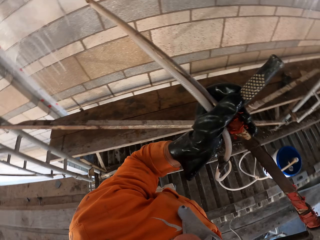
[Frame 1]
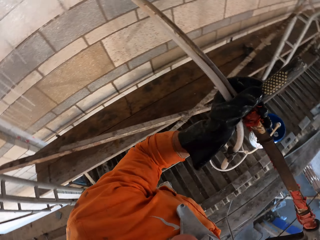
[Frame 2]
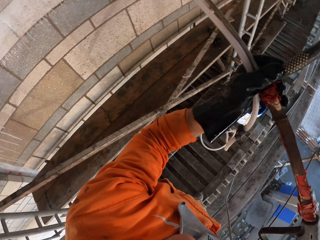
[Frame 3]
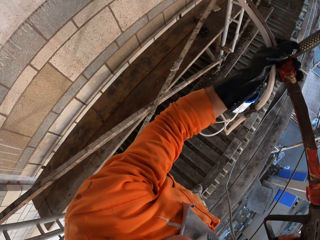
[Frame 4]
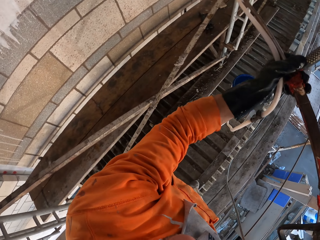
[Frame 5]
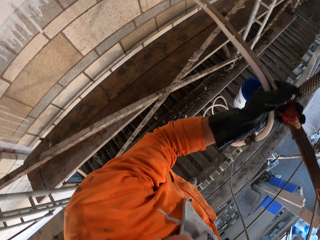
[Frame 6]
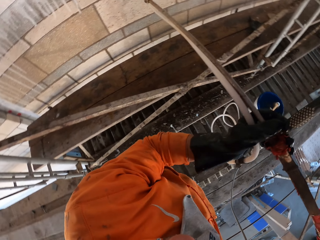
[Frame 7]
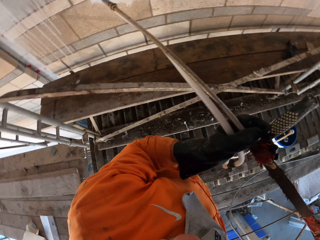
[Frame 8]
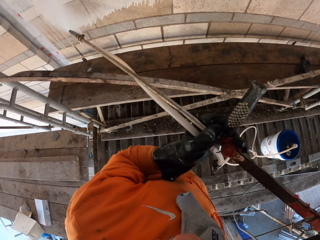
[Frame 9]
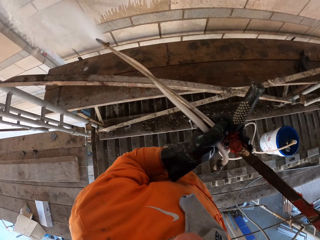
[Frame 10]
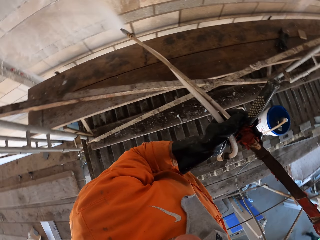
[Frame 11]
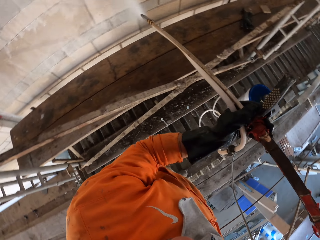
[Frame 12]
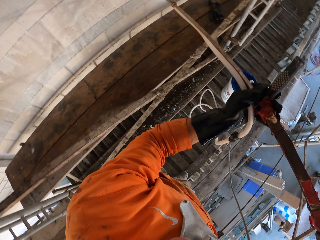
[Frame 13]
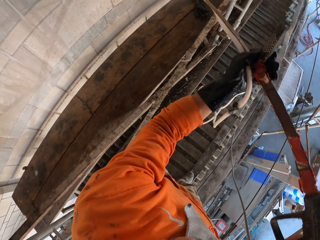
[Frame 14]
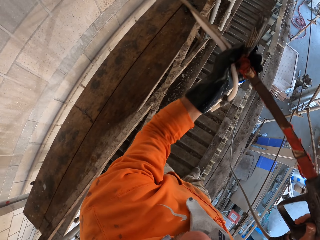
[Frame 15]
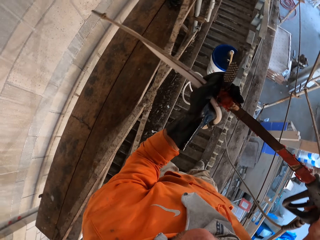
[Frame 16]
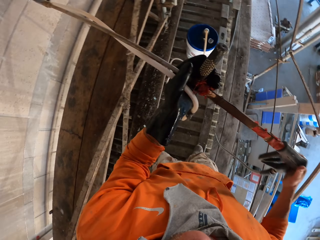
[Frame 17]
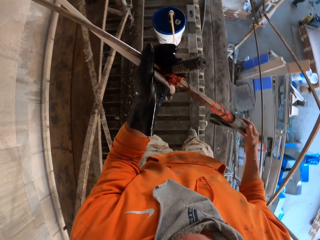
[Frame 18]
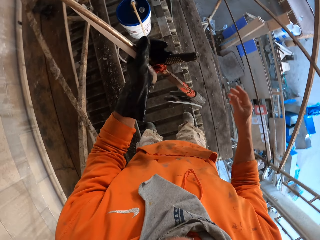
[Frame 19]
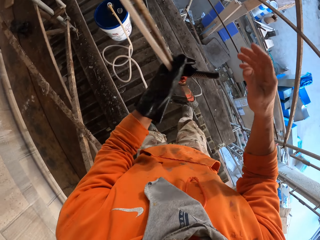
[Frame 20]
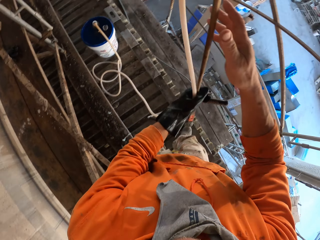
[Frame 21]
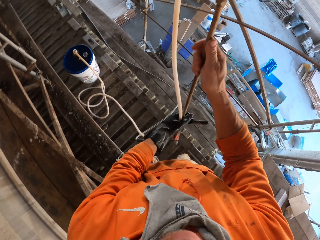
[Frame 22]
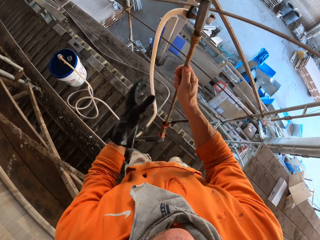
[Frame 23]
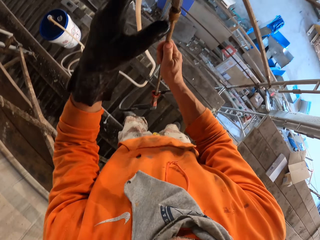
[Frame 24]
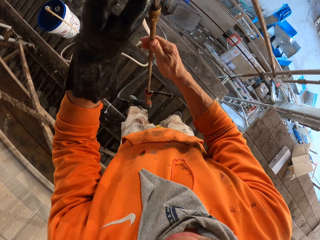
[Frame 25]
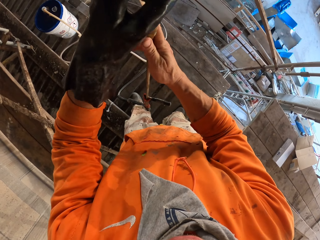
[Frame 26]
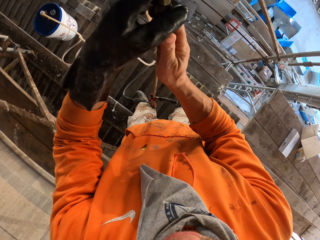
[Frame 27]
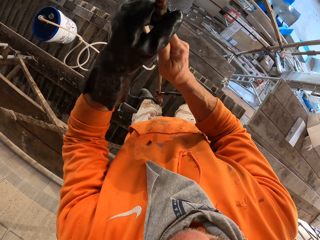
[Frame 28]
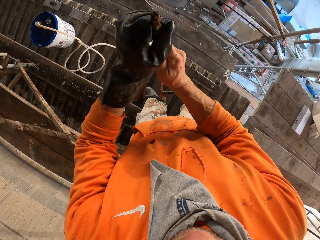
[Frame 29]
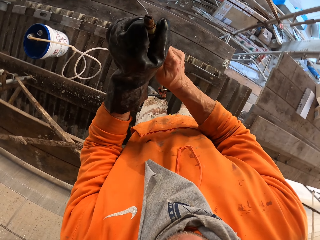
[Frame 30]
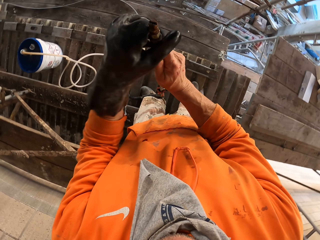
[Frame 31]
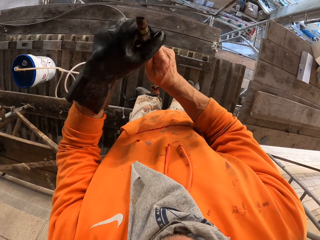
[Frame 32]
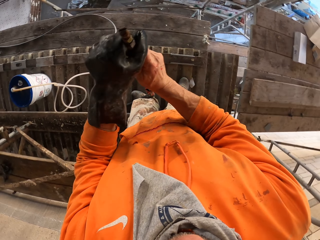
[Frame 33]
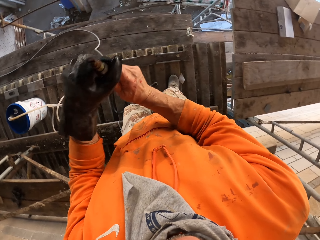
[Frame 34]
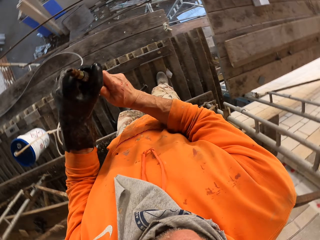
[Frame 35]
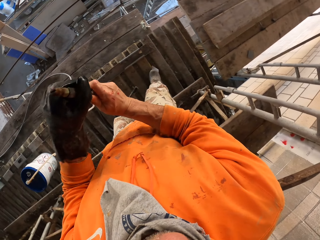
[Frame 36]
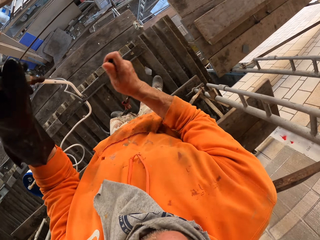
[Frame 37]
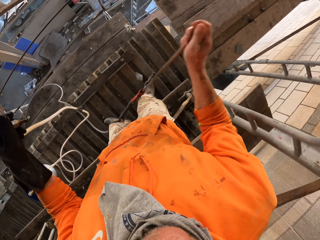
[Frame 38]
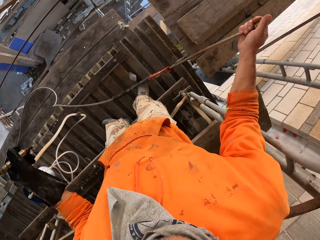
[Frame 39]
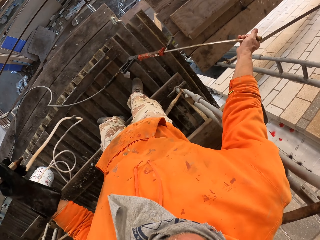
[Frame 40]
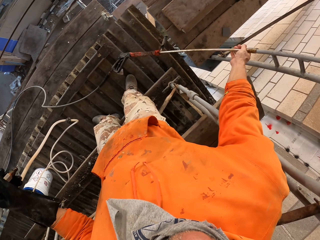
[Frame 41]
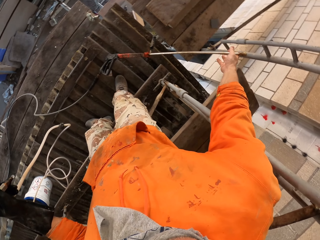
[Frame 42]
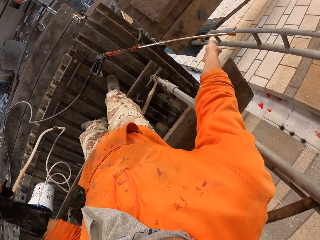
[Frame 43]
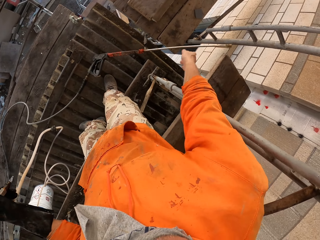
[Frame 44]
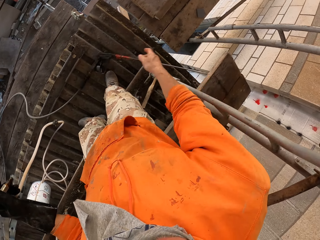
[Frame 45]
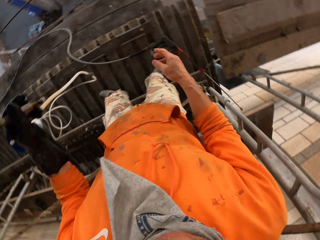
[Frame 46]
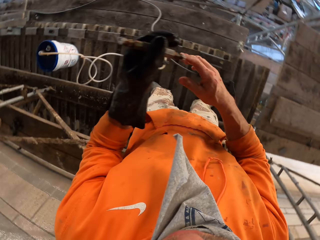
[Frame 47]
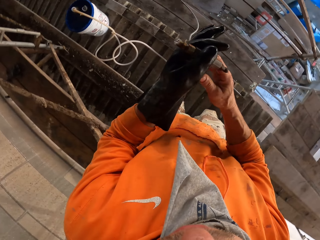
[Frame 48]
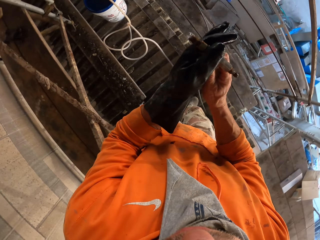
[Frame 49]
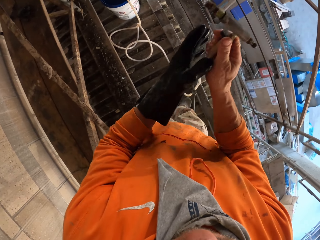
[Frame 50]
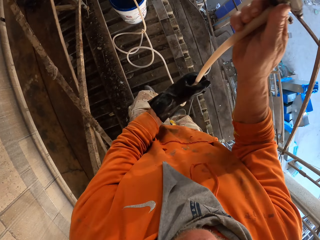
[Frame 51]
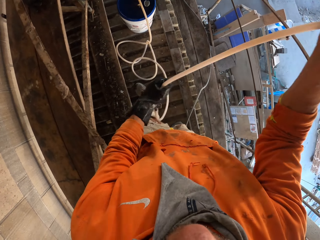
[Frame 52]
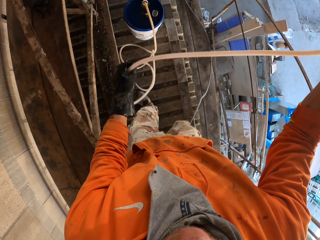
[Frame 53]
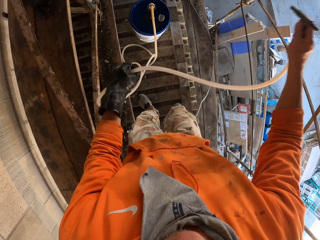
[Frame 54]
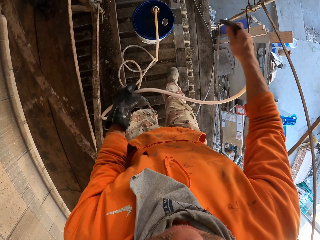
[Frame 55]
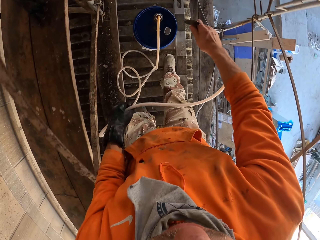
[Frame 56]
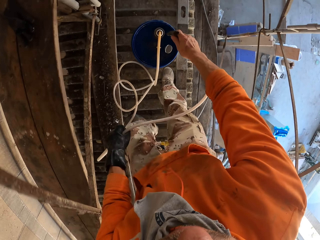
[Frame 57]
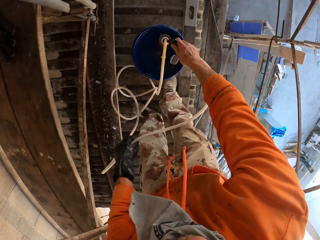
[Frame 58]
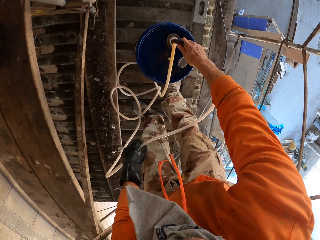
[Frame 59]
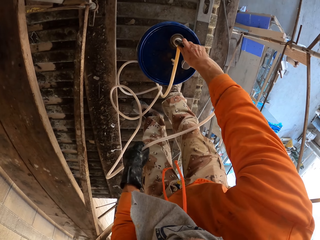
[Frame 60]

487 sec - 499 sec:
The camera wearer holds the water sprayer. They separate the hosepipe from the water sprayer. They drop the water sprayer. They hold the hosepipe, and move the hand along the hosepipe.

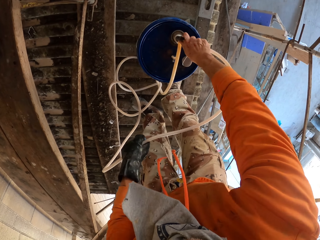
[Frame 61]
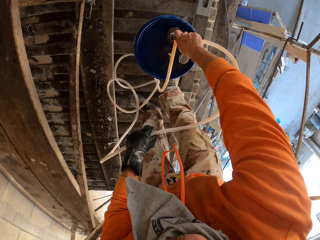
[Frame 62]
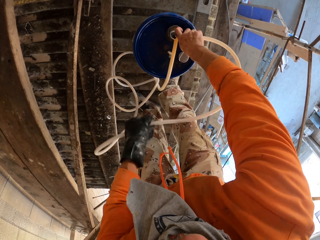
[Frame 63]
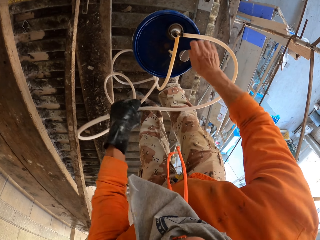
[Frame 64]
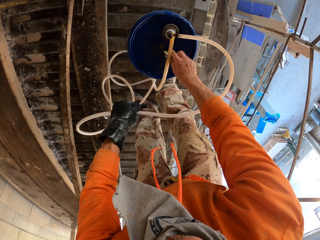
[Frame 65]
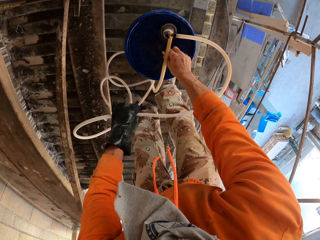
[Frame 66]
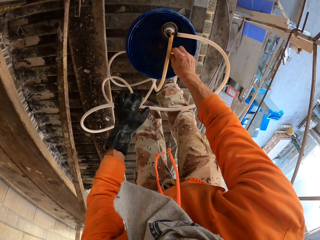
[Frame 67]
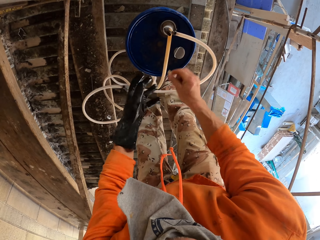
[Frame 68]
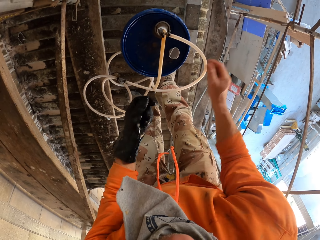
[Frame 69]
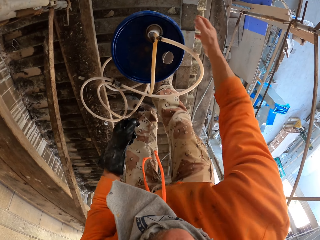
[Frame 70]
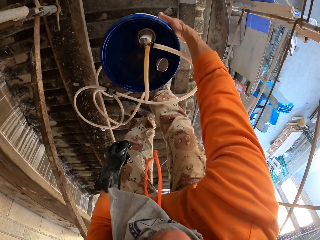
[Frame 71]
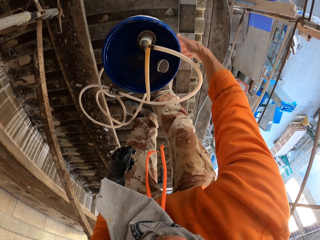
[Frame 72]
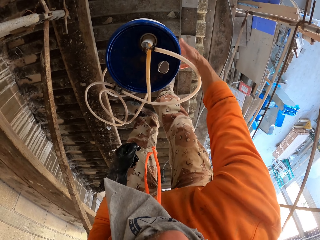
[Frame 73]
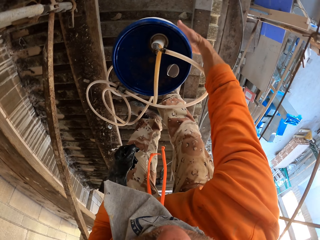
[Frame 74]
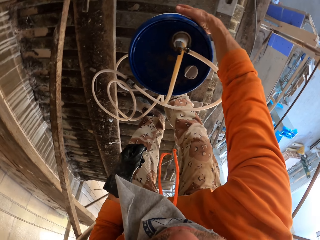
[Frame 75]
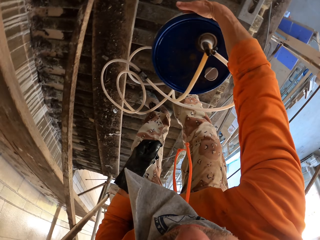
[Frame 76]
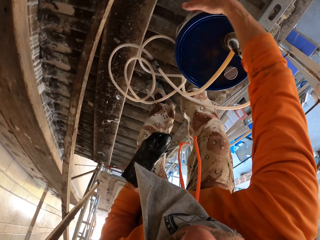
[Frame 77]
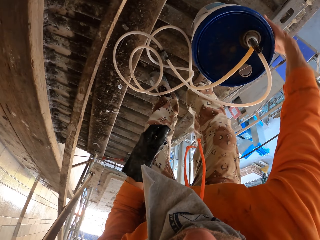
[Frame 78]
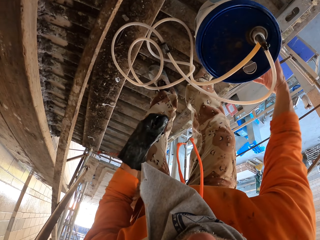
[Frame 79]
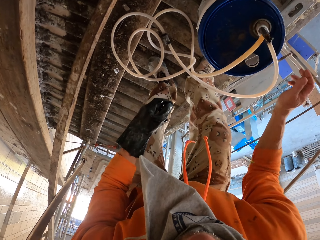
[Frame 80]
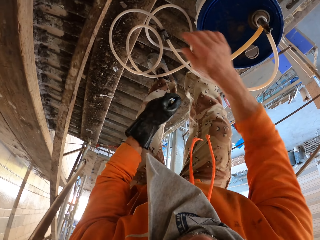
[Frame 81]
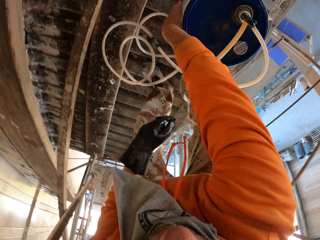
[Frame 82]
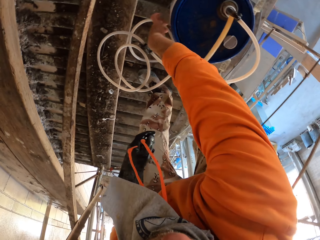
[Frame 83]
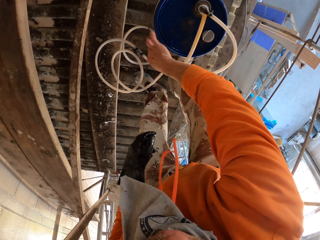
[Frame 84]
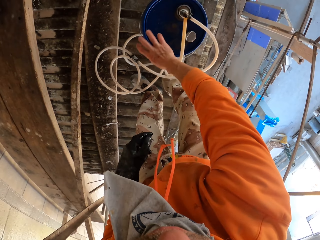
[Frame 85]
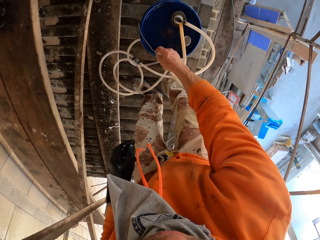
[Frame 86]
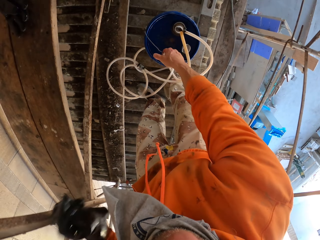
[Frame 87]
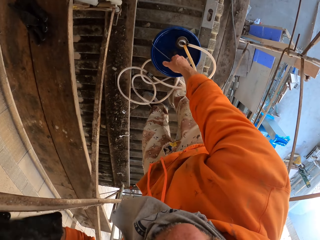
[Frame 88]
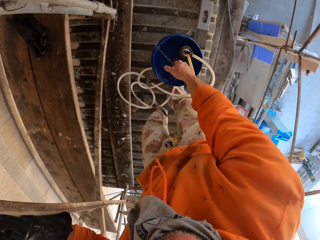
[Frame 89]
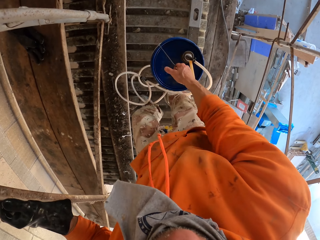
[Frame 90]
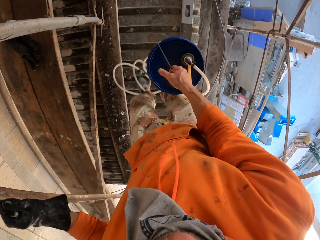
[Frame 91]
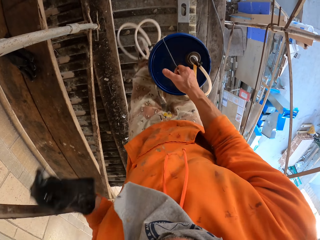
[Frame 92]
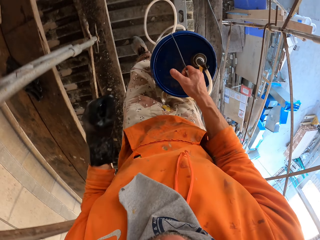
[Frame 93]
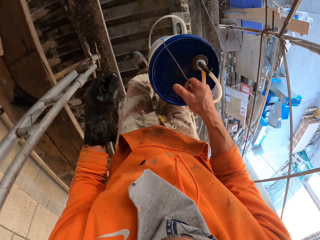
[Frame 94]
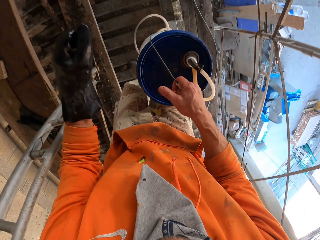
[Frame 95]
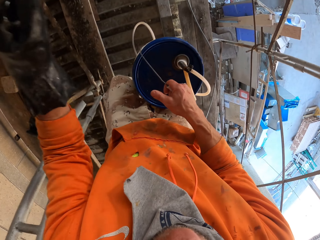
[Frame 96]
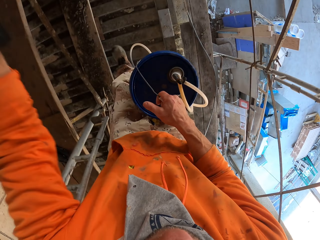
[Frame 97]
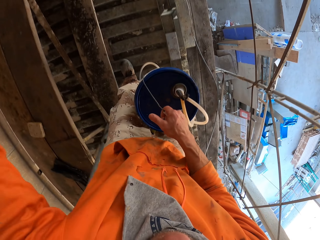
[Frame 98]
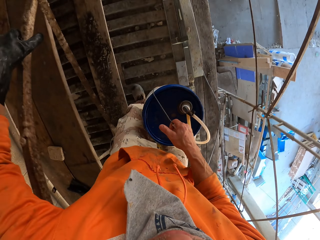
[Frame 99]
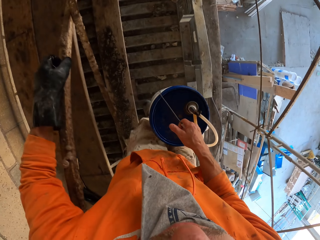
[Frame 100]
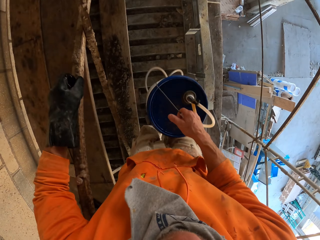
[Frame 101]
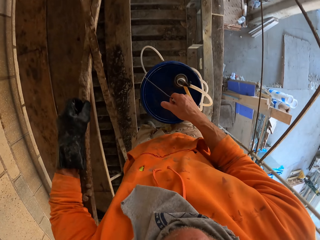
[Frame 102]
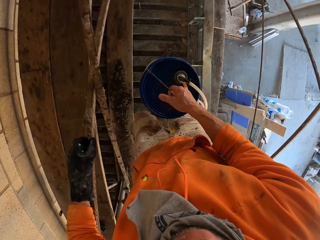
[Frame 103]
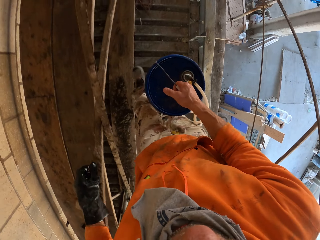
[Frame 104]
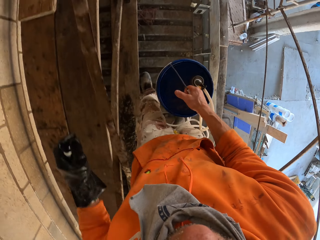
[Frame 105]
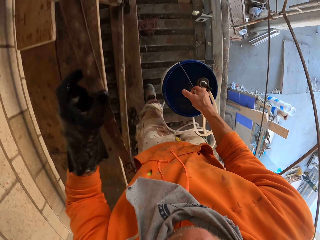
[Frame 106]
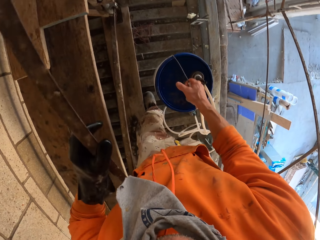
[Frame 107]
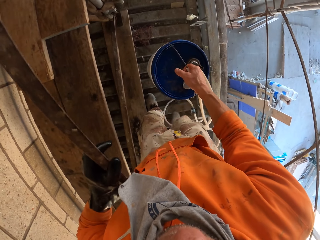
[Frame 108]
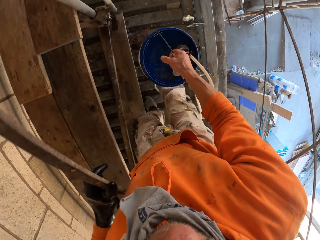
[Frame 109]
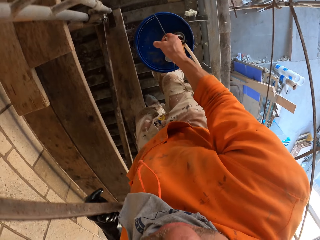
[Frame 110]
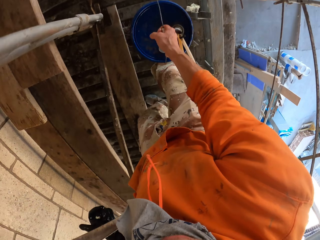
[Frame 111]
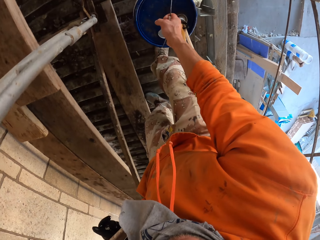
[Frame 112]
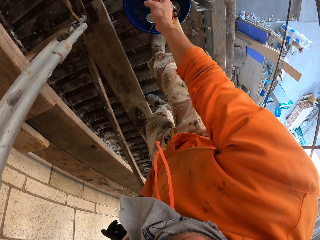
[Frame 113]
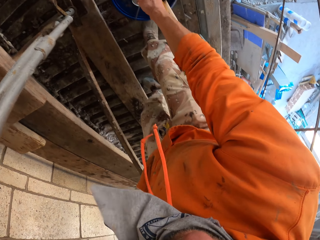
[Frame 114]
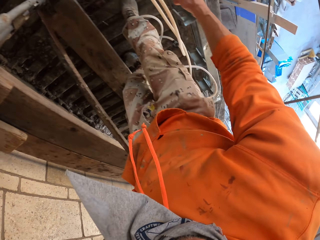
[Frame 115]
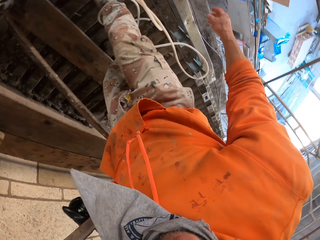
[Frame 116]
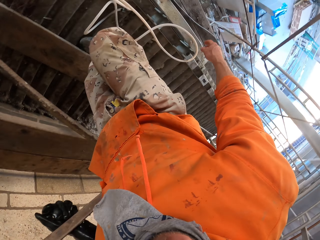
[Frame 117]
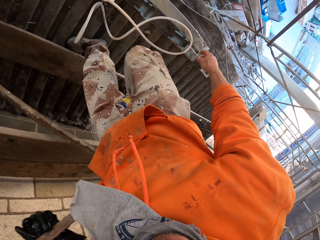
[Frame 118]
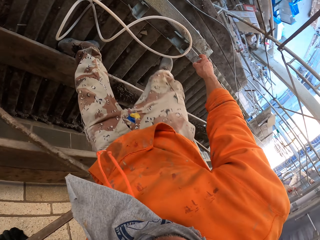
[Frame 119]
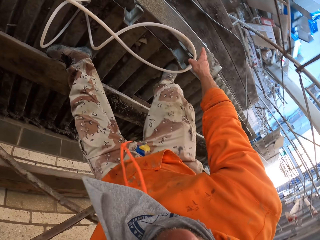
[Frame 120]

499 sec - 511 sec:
The camera wearer puts the hosepipe on the bucket. They pick up something. They exchange it to the other hand. They touch the bucket. They lift the bucket. They walk around. They carry the sprayer and container. They hold the scaffold. They hold it again. They put the bucket down.
